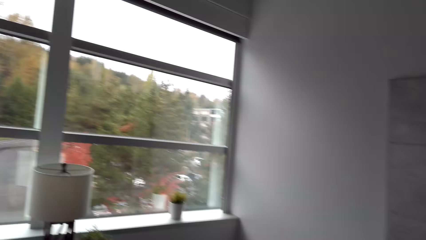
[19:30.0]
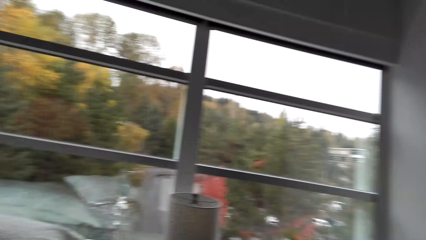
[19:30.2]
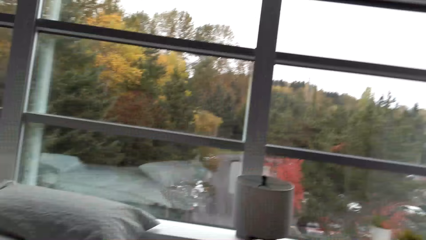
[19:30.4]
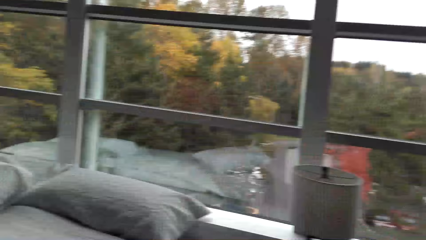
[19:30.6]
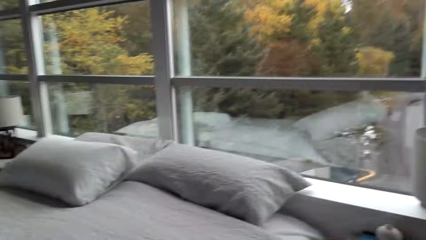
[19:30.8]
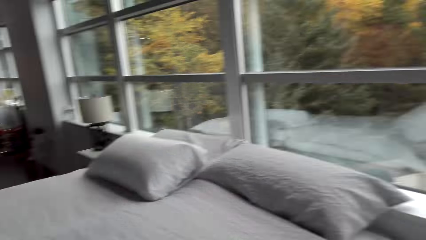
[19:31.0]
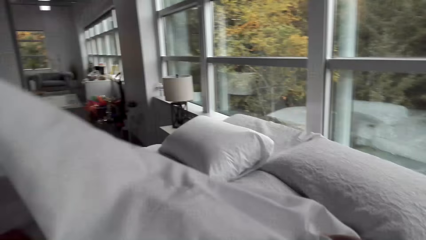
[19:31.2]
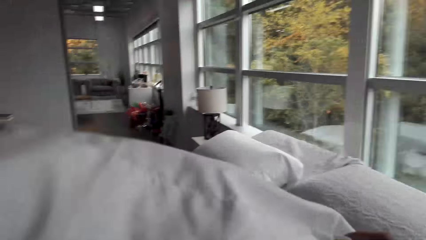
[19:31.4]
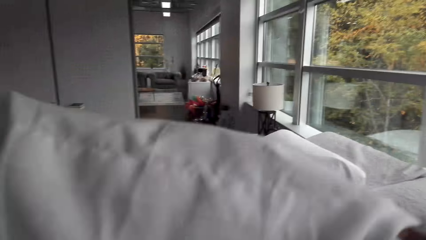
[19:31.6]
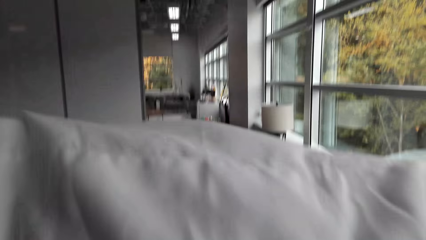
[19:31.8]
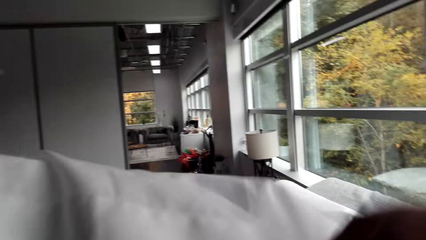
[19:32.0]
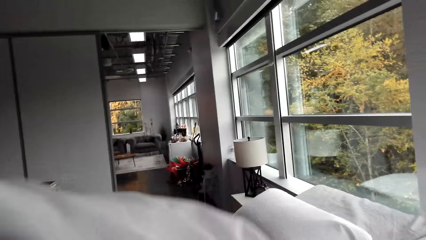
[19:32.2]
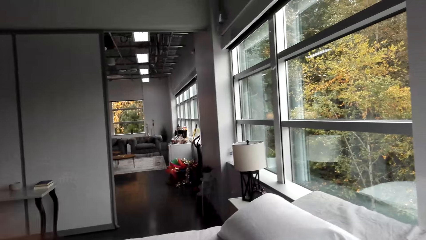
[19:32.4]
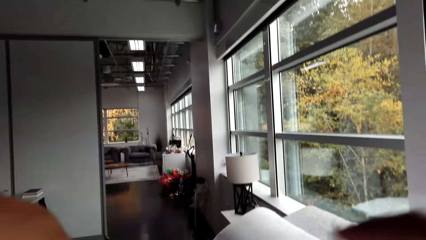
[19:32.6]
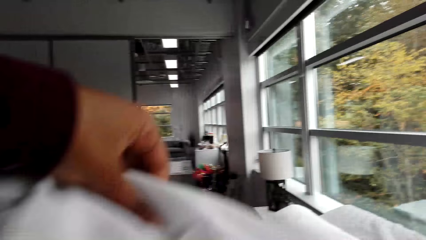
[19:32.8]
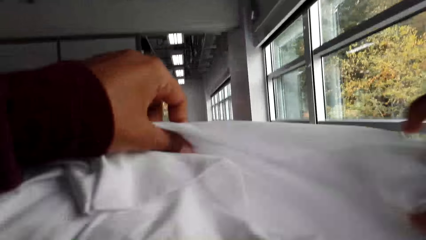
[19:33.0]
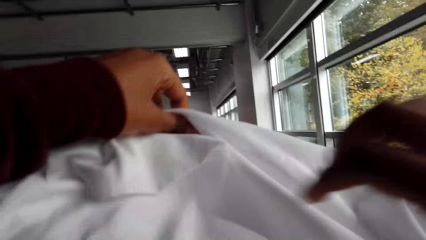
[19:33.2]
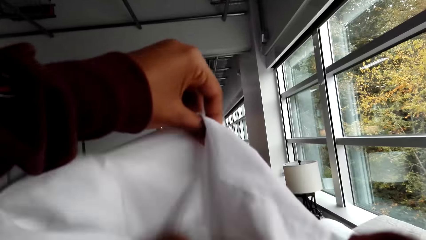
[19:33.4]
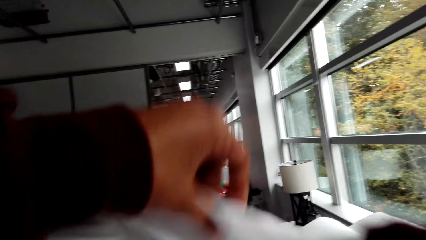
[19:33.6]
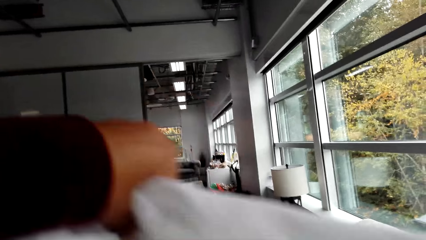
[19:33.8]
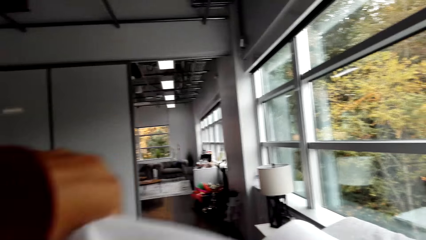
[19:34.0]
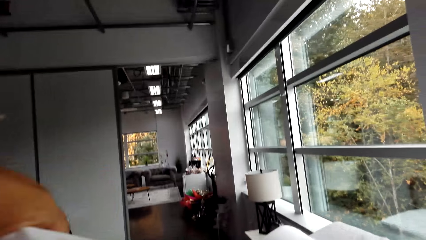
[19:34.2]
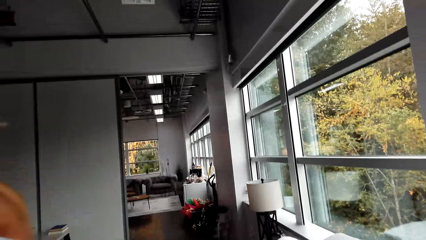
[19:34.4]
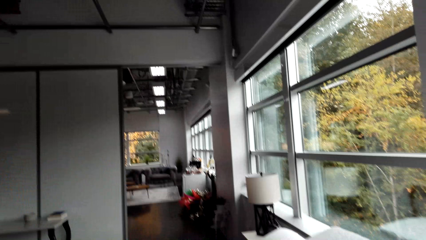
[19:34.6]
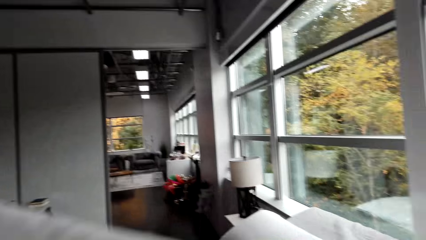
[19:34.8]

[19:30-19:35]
The camera wearer changes the pillow cover. They make the pillow cover.

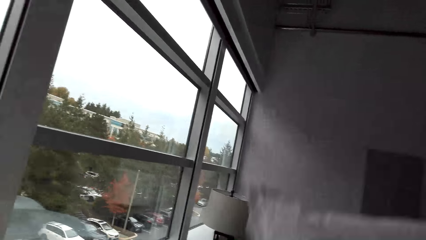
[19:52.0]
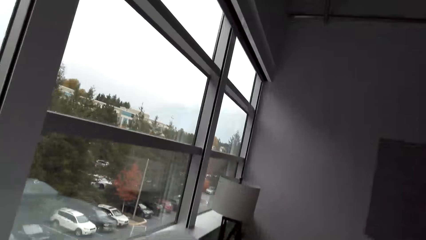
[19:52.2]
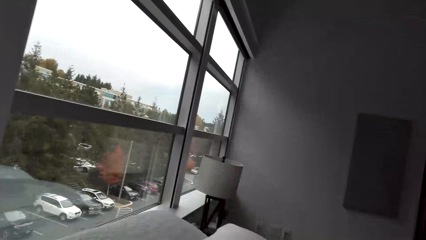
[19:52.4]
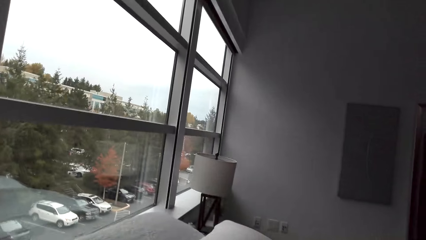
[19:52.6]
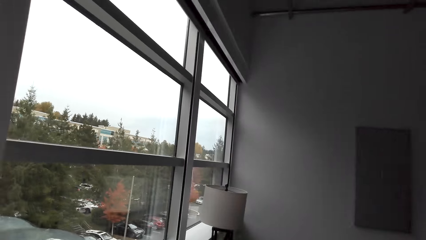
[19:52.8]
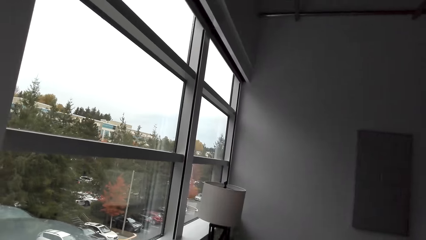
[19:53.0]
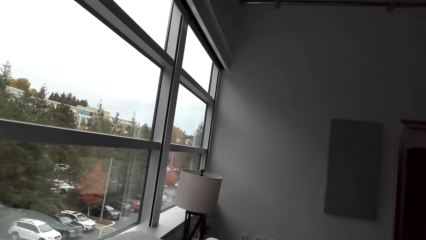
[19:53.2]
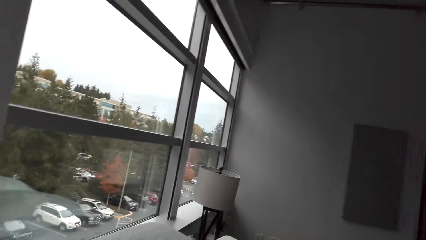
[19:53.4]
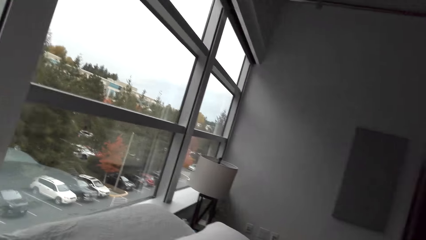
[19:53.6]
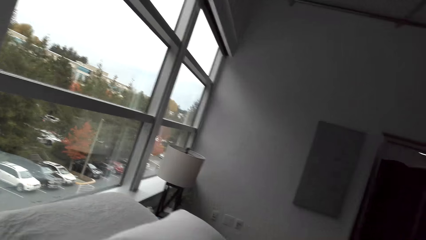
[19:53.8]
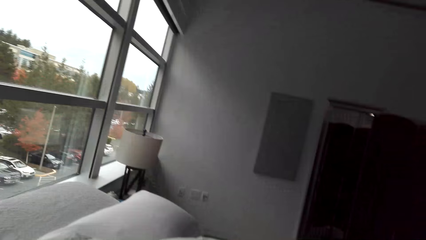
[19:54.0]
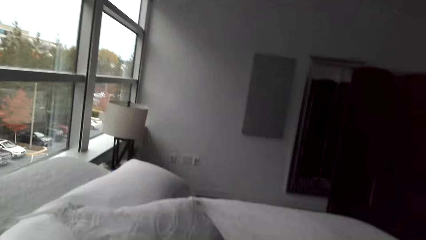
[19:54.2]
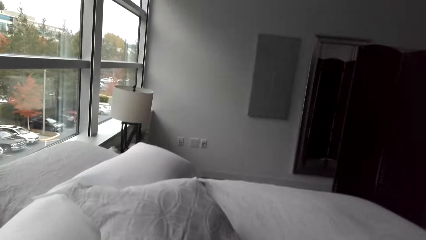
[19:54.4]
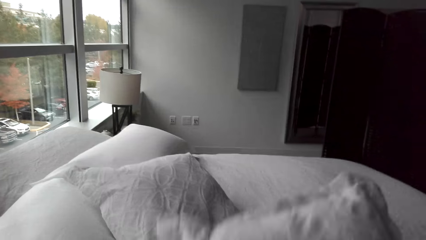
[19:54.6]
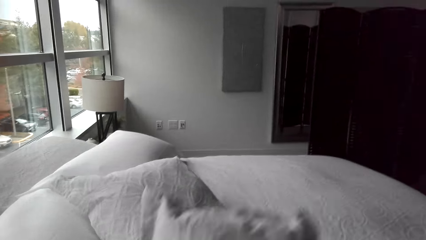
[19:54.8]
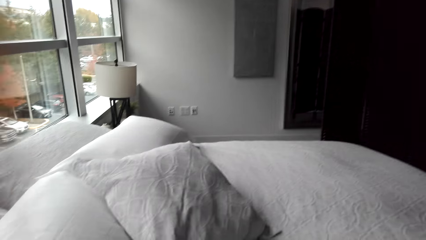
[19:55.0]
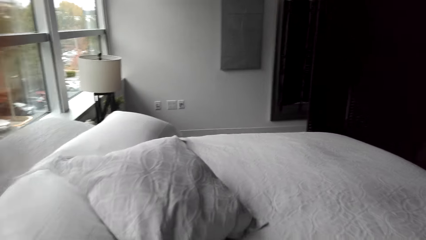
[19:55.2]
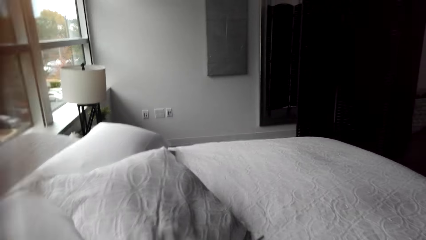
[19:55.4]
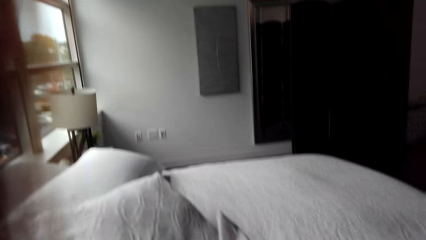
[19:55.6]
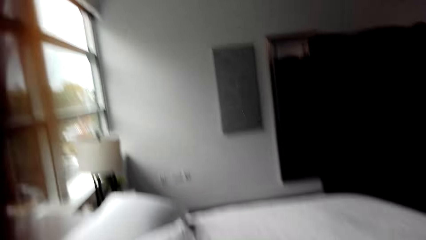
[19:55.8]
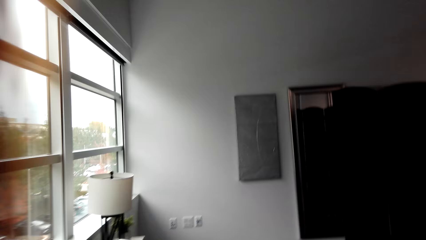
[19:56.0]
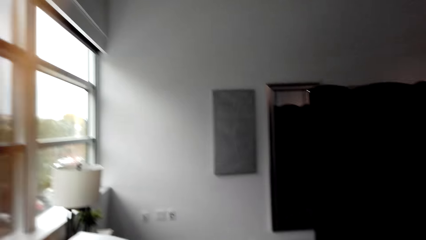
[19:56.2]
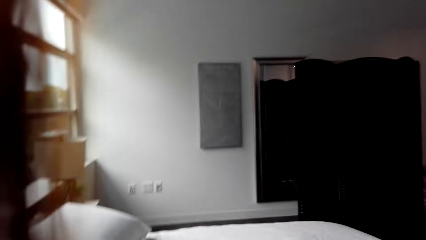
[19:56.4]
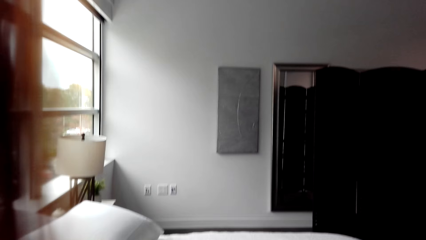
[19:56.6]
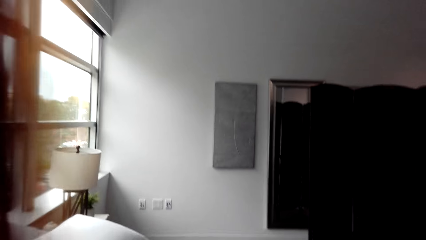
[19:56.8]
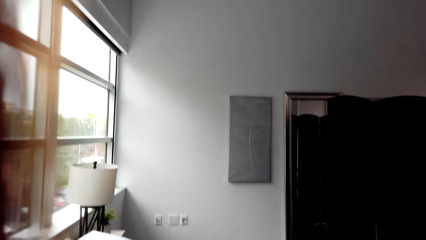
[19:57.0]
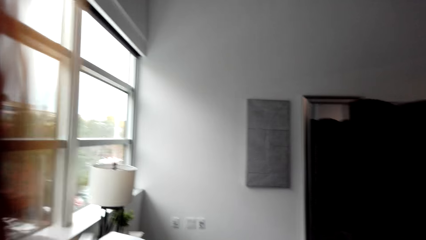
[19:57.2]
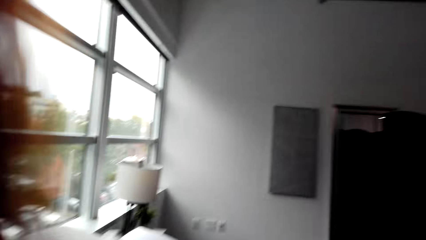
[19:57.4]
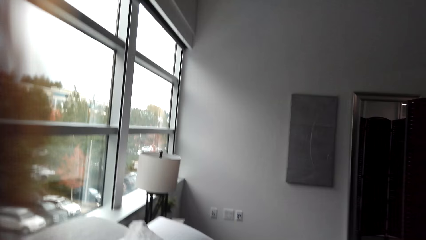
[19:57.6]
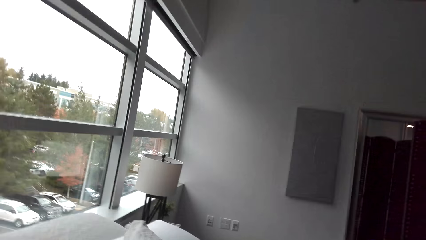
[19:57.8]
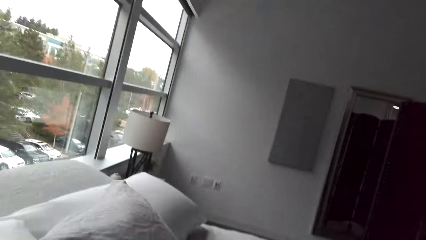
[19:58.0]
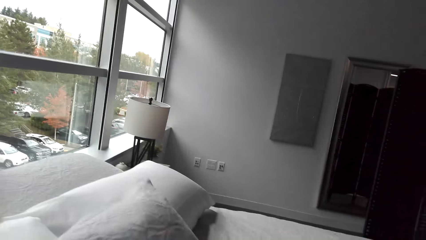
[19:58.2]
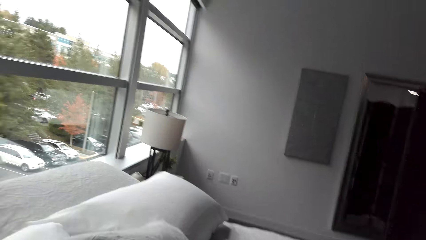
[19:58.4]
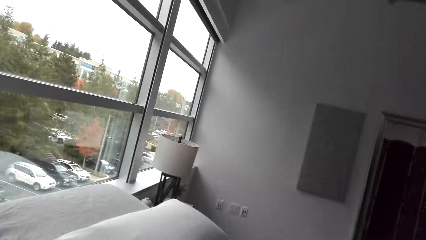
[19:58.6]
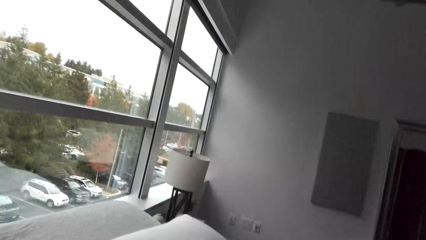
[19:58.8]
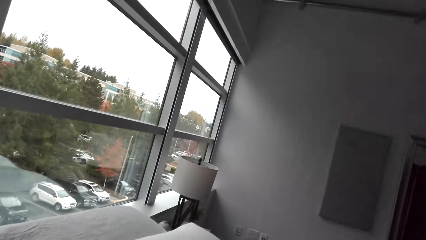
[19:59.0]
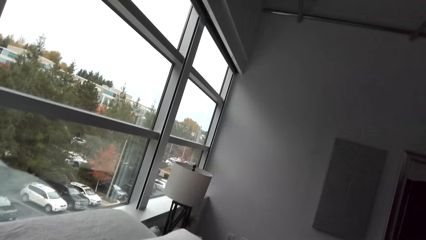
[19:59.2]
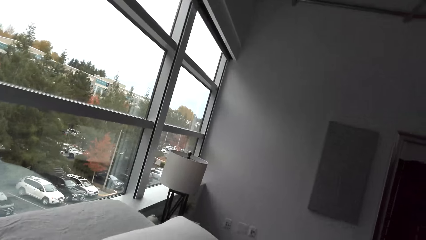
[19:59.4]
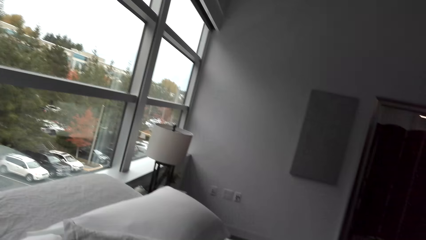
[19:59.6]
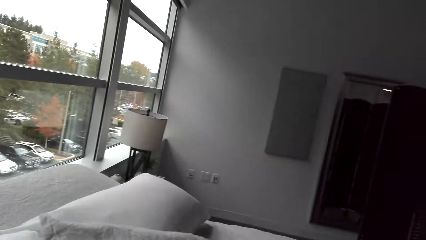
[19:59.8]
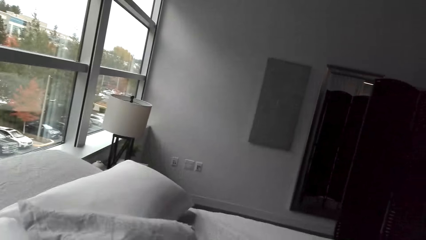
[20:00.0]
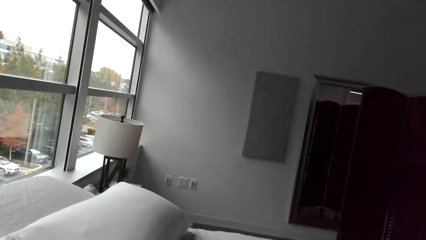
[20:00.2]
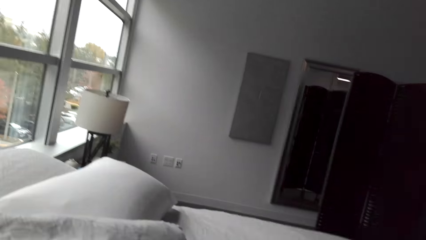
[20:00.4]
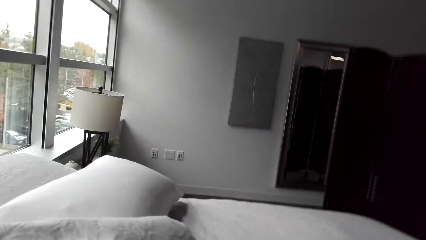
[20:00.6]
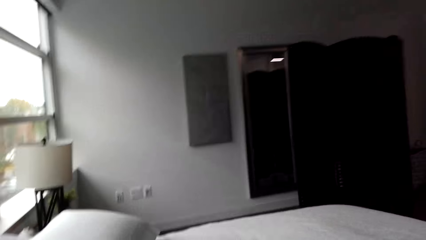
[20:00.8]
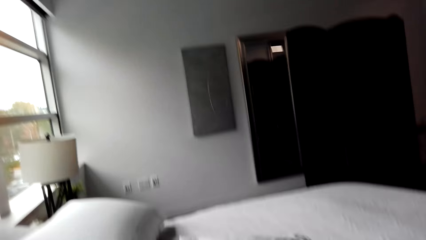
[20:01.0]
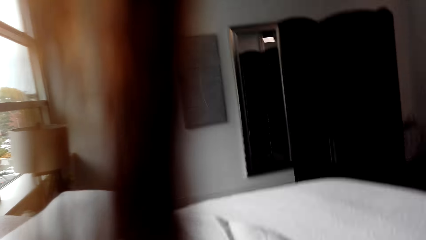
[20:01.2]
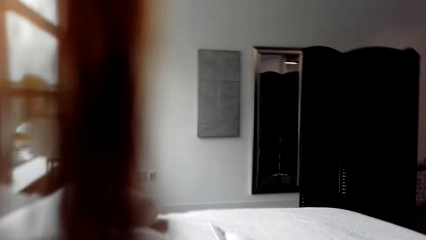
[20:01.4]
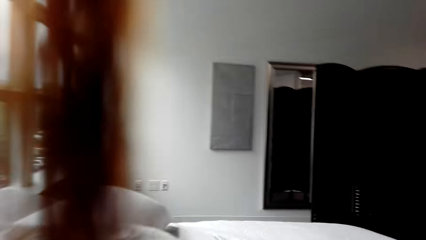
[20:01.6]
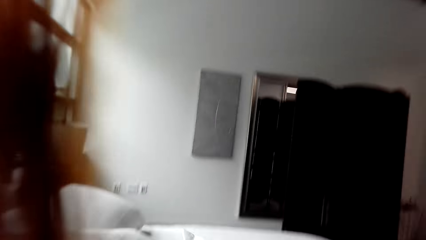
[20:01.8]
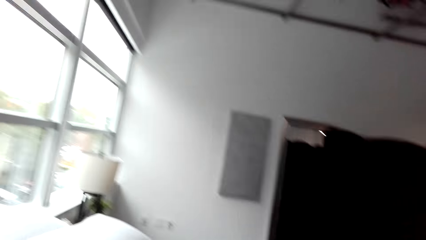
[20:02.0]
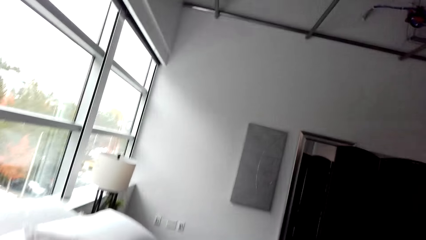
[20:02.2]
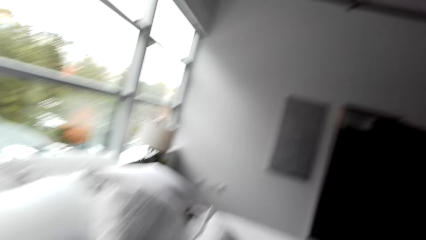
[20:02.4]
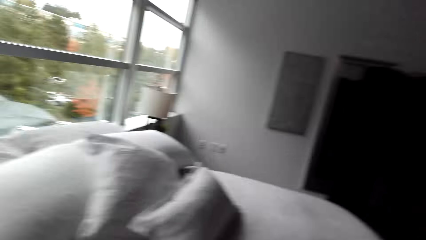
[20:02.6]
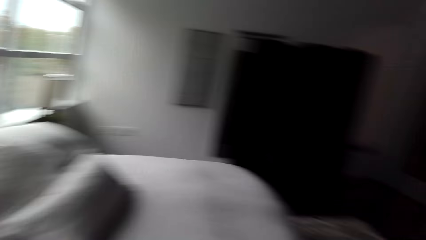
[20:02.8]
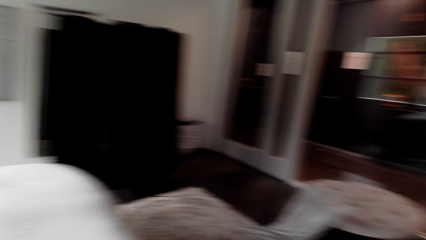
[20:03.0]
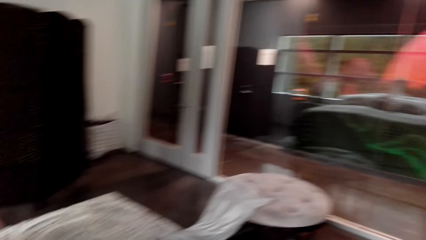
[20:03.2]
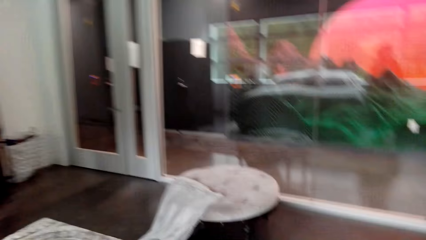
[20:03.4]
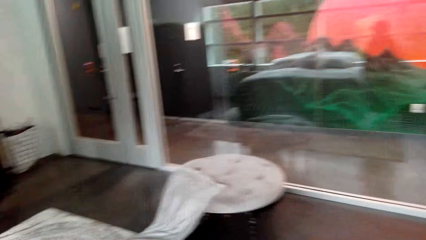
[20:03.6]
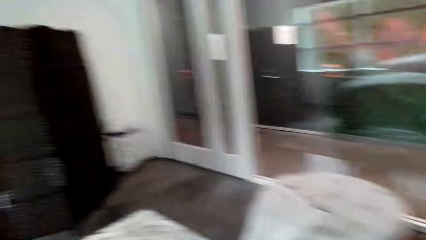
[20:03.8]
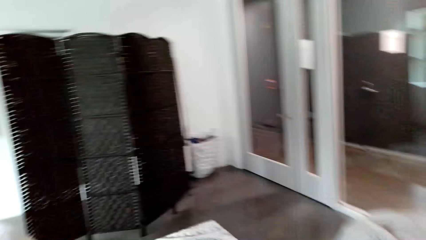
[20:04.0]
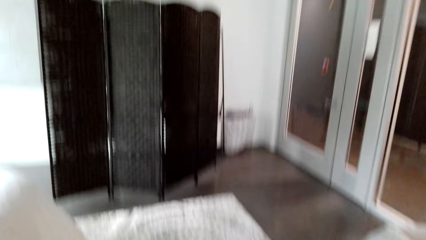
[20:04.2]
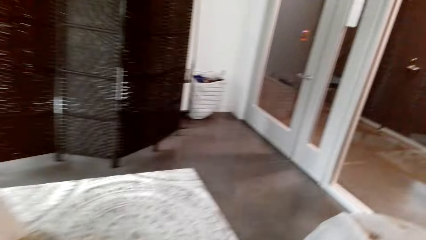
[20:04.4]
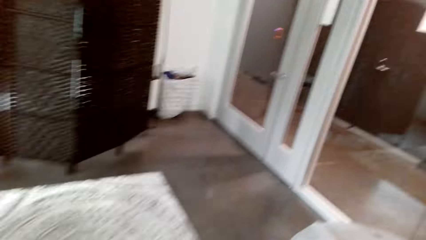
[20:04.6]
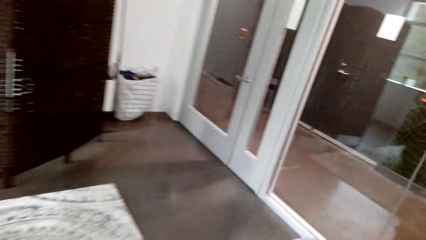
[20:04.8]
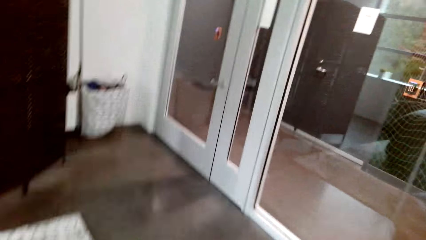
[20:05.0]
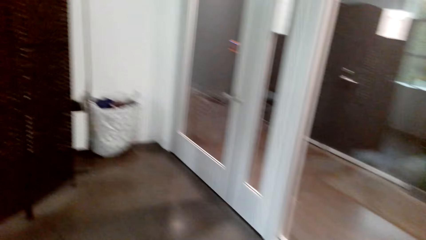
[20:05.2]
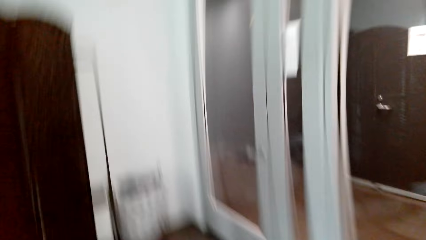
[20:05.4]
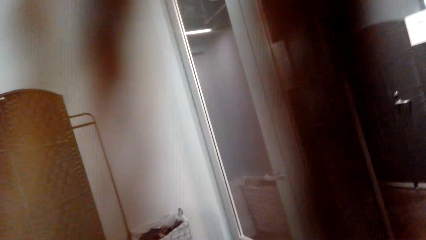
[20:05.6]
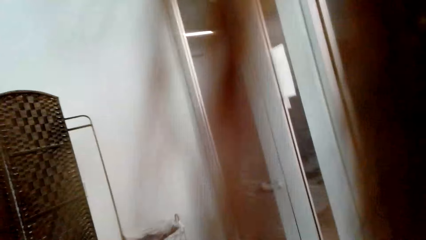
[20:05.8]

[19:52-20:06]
The camera wearer places the pillow on the bed. They place the pillow on the bed again. They walk around the bedroom. They look around.
